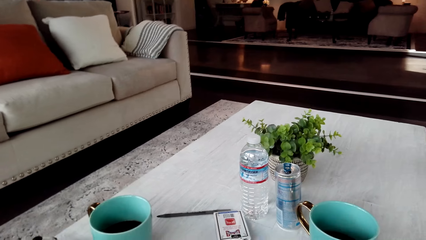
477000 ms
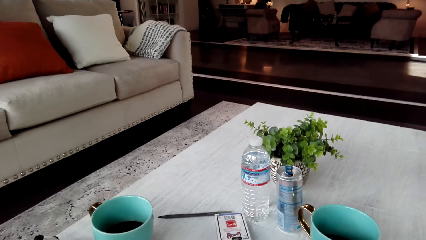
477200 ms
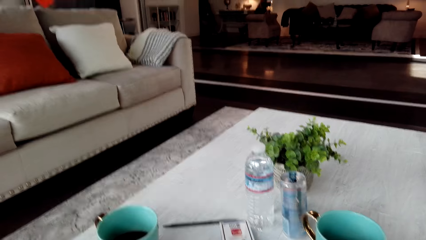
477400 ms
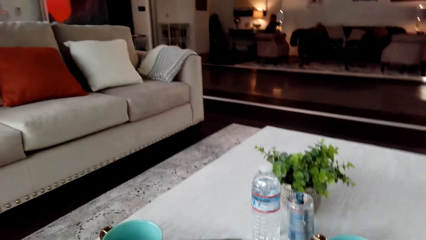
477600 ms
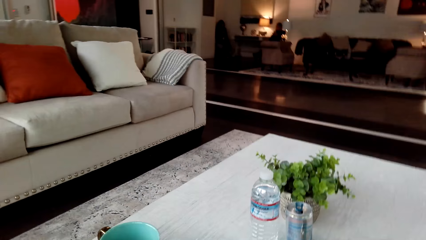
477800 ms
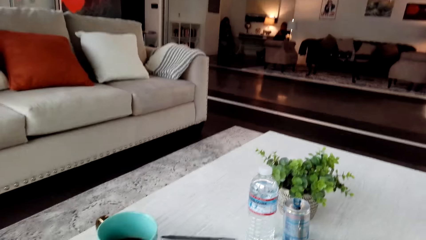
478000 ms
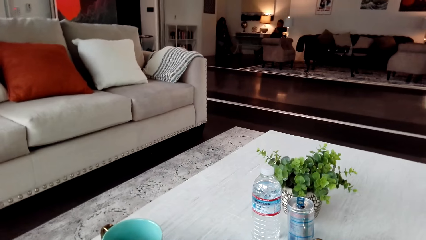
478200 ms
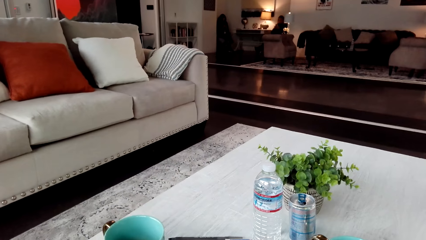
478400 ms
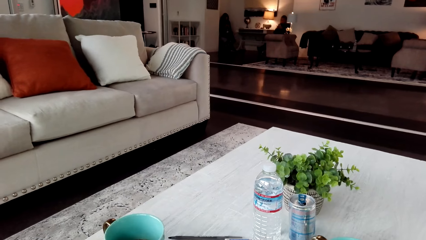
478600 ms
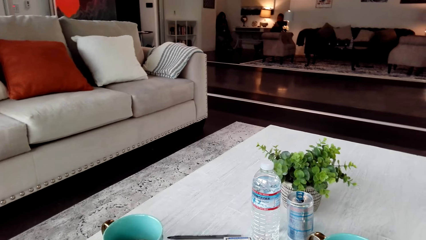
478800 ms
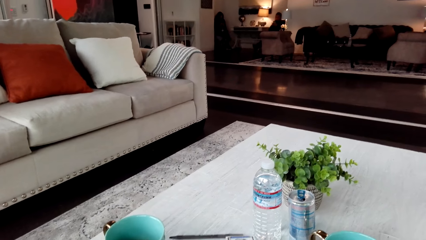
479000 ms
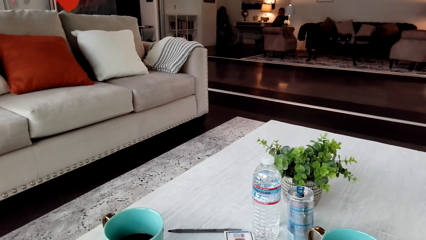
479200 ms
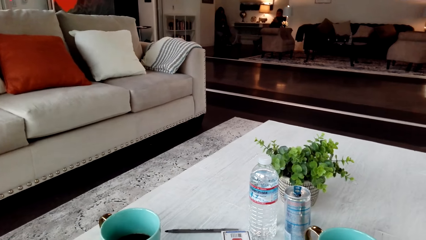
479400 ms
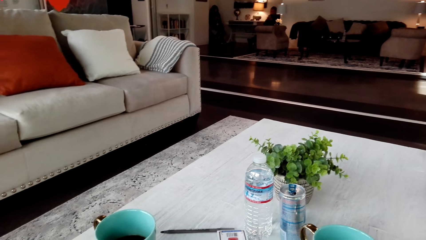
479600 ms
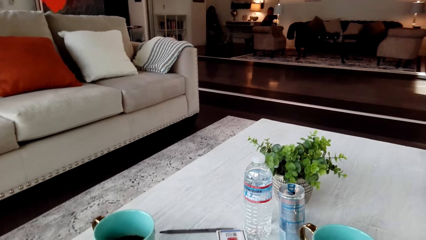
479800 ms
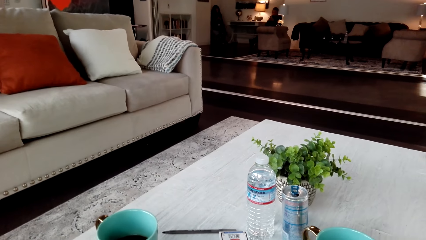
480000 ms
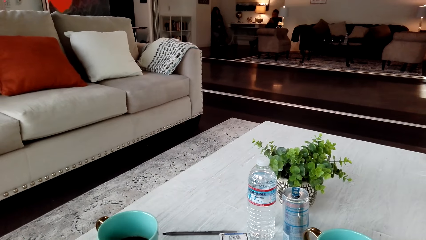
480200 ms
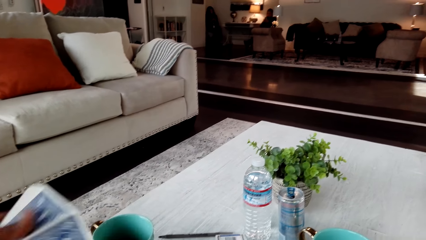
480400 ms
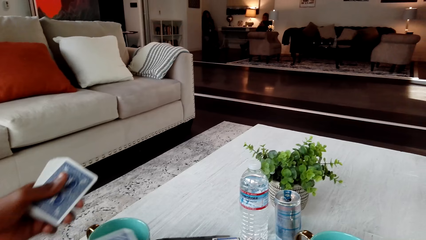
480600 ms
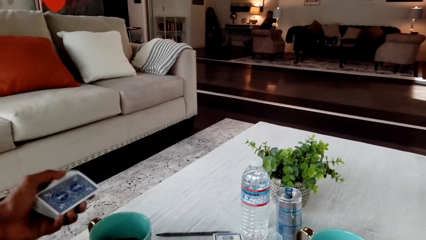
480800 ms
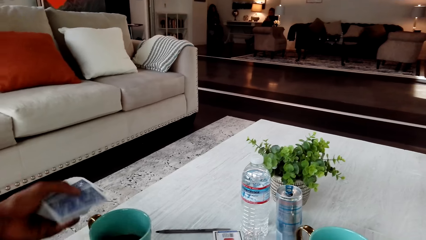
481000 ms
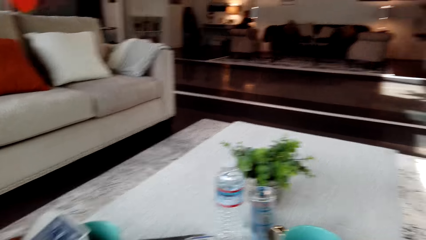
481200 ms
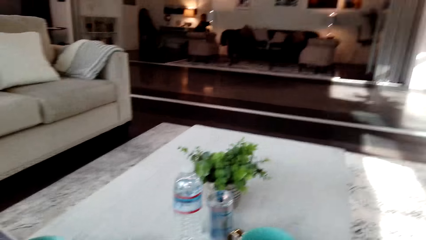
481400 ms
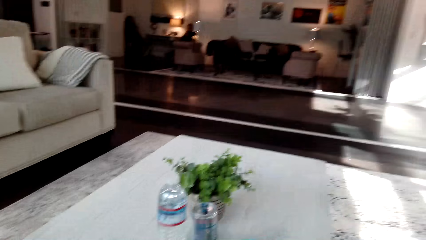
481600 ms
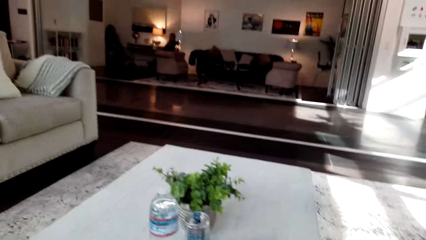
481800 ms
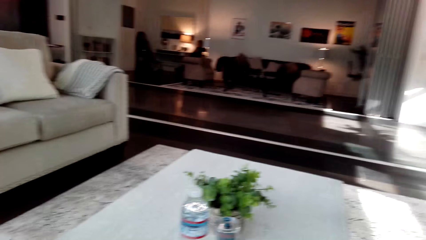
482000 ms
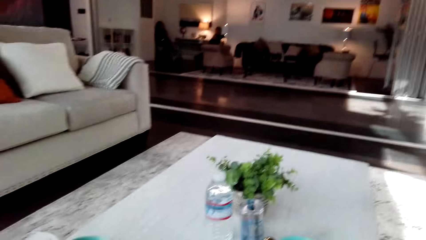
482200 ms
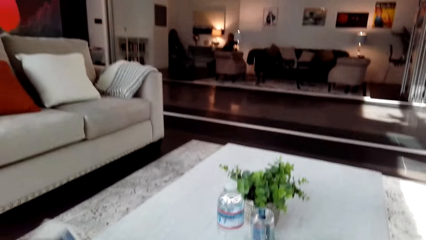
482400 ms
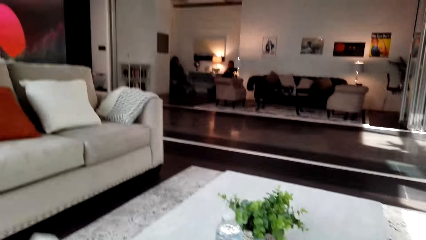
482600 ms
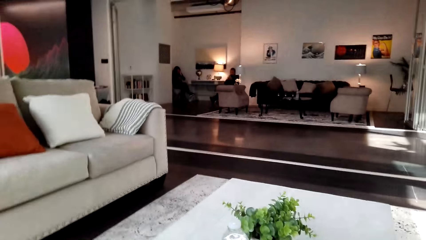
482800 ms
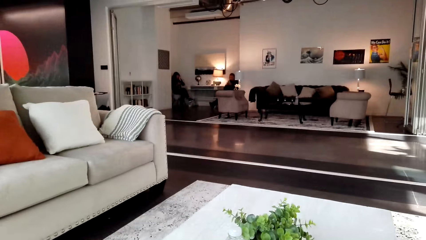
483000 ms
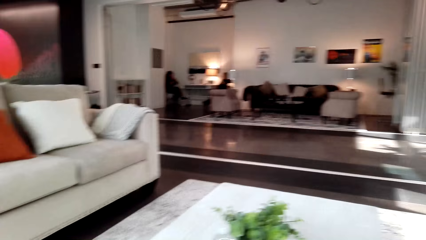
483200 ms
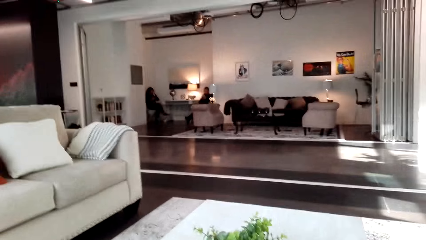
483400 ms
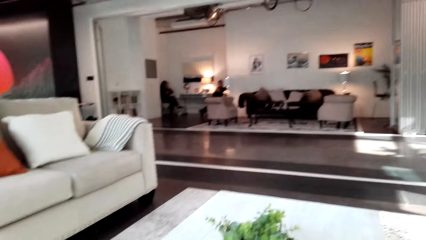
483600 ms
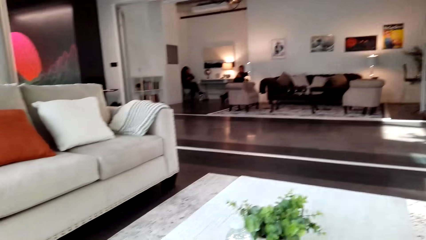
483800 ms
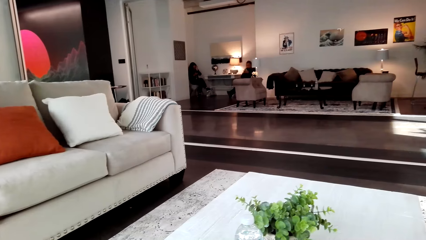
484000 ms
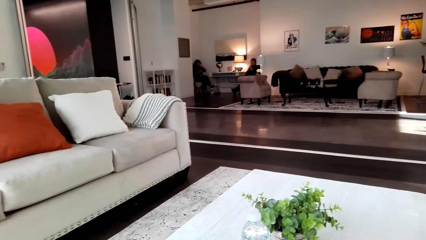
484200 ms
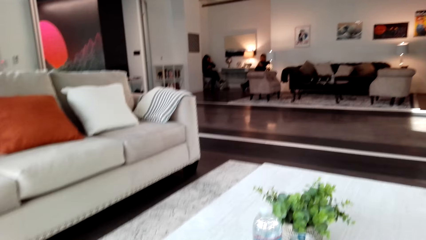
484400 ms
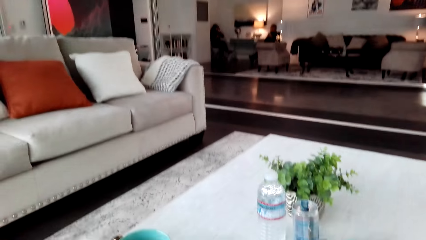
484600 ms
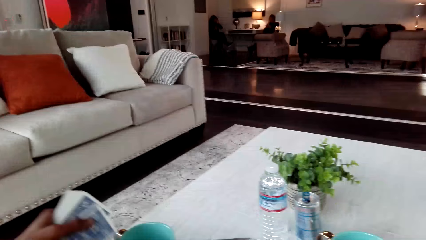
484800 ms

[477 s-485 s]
A man flips the cards. The camera wearer is looking on her phone.

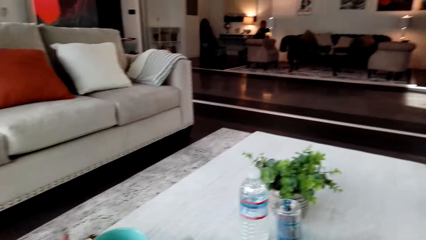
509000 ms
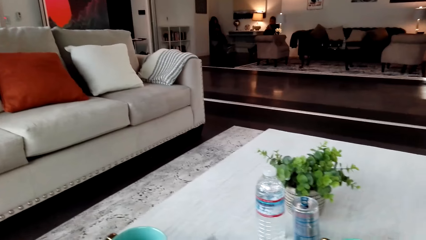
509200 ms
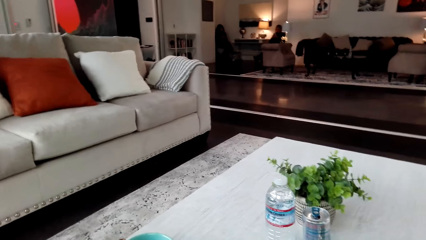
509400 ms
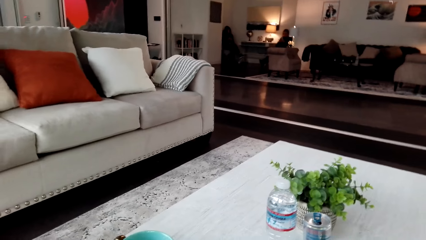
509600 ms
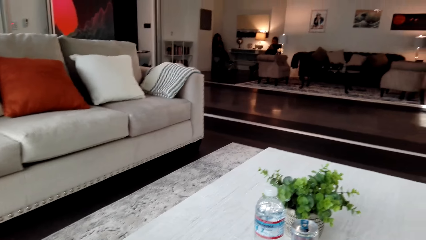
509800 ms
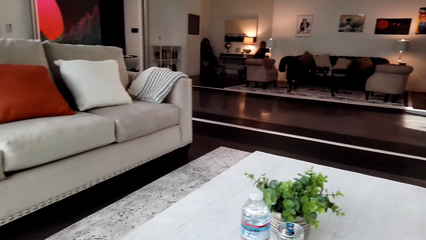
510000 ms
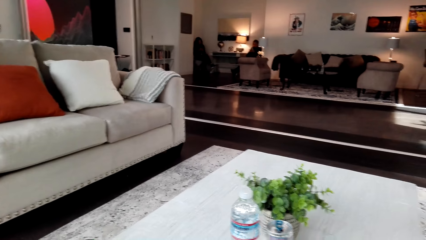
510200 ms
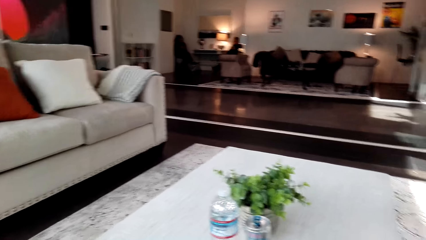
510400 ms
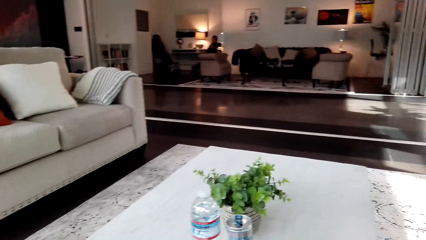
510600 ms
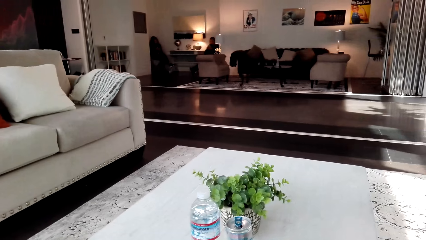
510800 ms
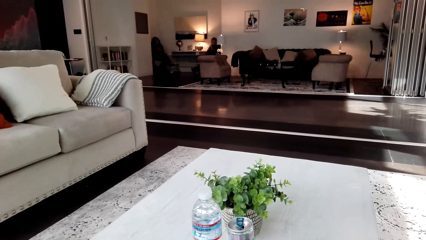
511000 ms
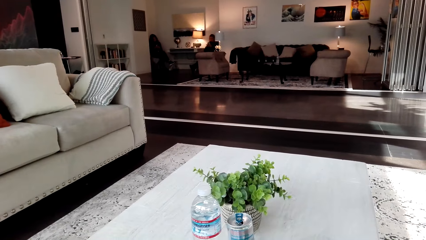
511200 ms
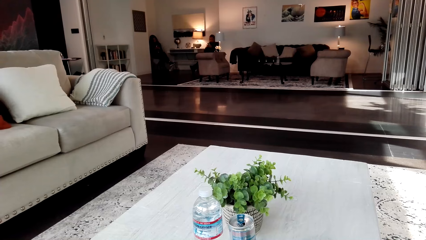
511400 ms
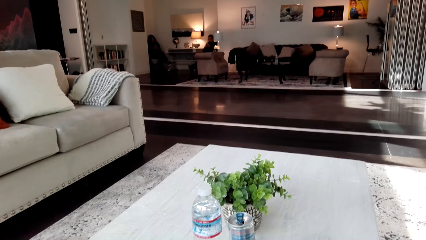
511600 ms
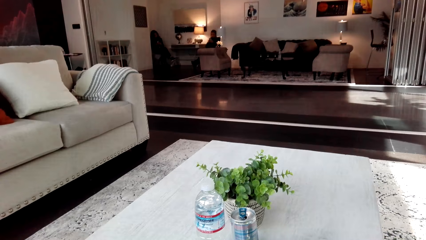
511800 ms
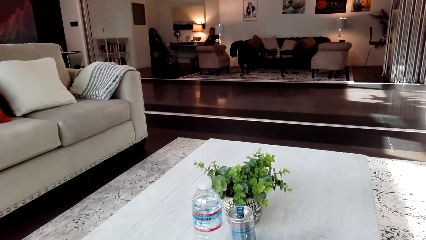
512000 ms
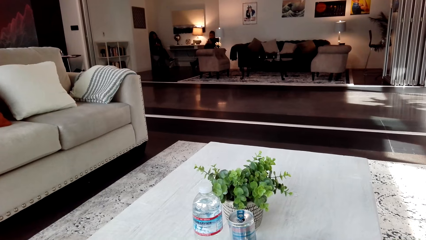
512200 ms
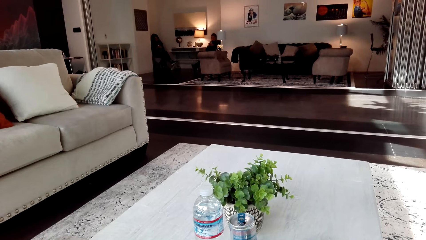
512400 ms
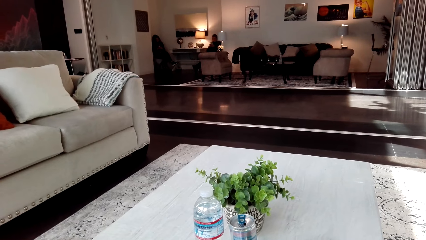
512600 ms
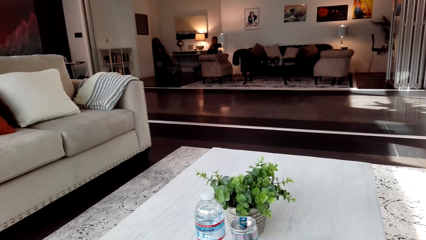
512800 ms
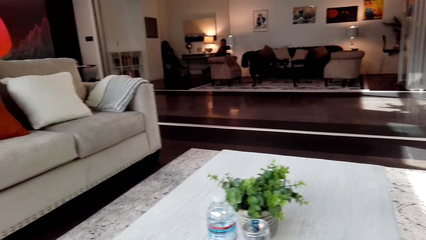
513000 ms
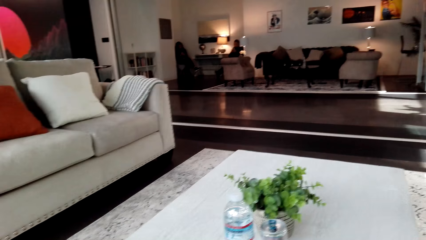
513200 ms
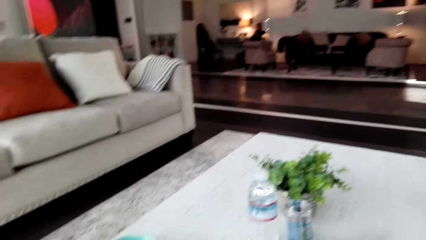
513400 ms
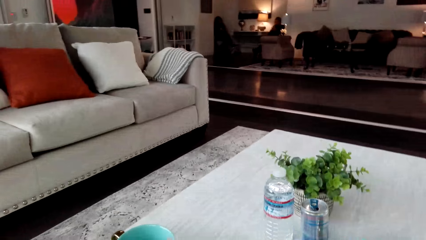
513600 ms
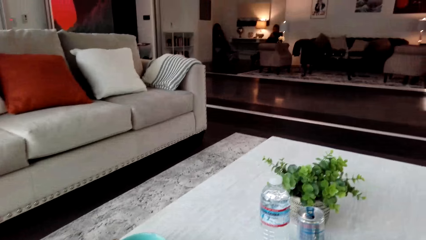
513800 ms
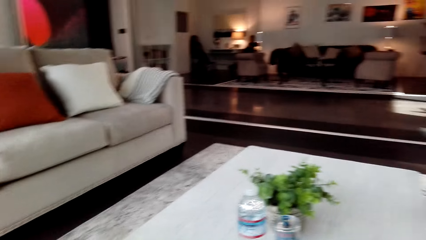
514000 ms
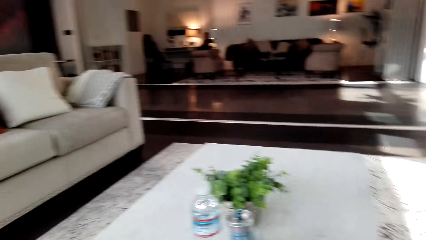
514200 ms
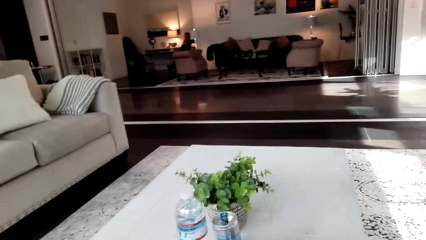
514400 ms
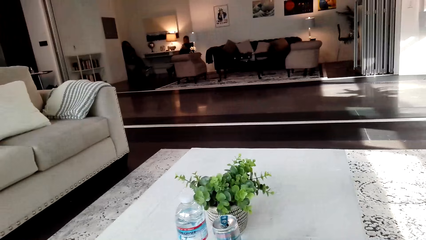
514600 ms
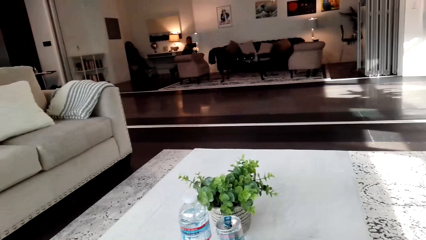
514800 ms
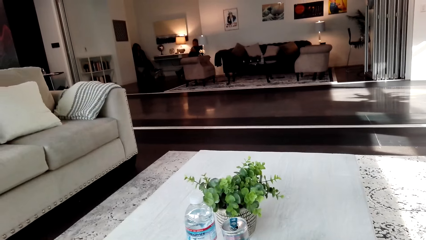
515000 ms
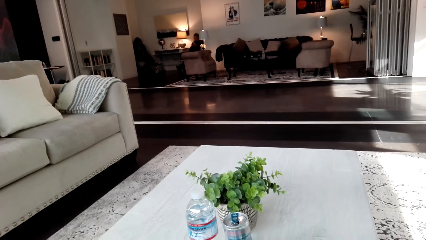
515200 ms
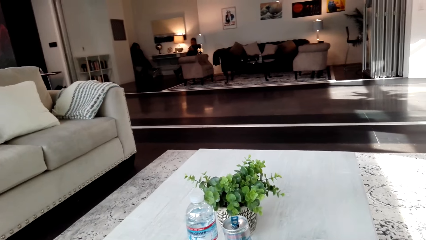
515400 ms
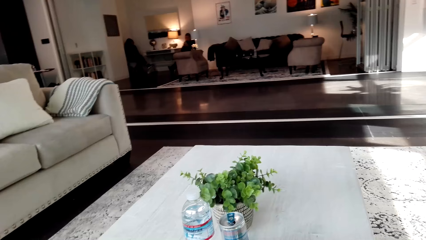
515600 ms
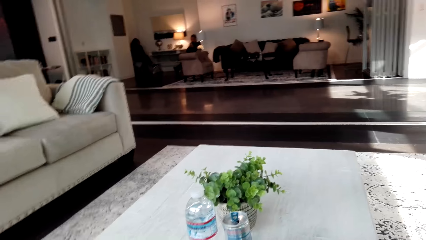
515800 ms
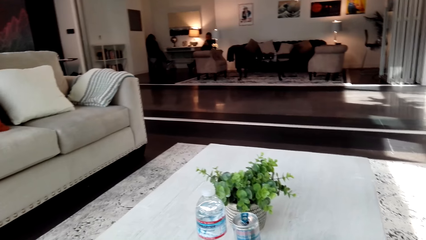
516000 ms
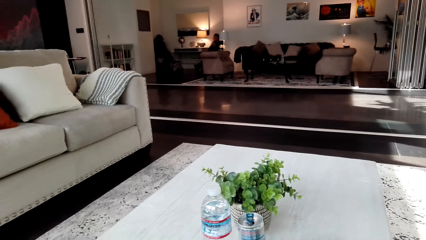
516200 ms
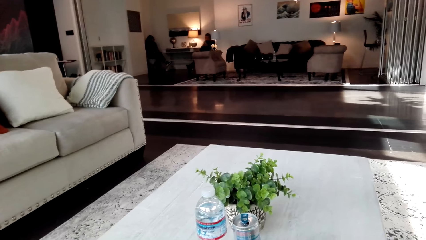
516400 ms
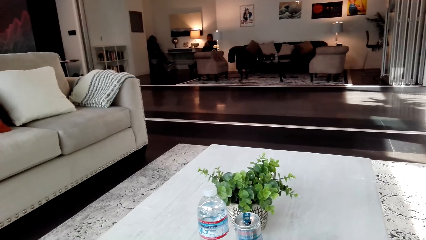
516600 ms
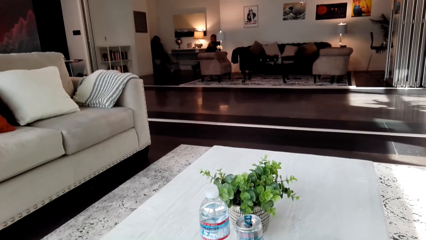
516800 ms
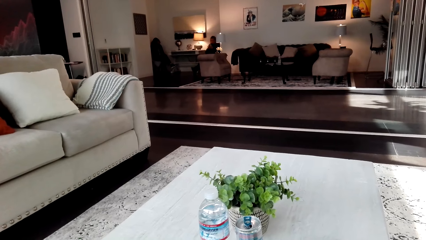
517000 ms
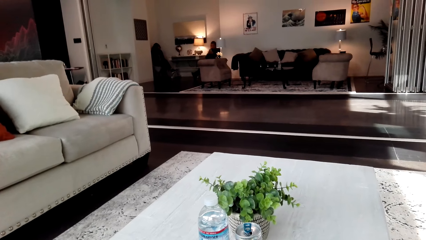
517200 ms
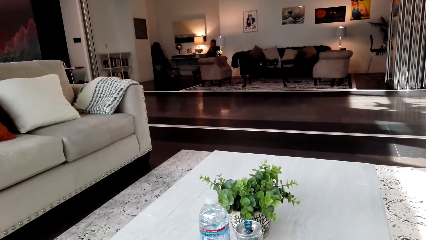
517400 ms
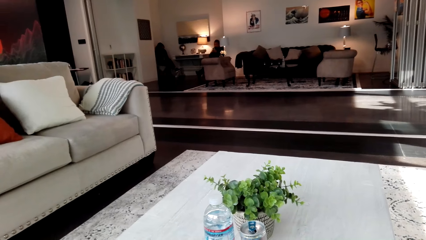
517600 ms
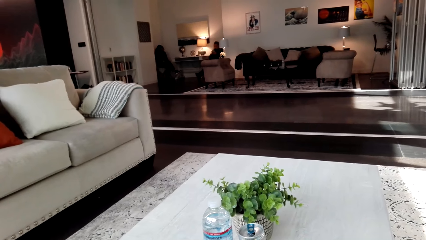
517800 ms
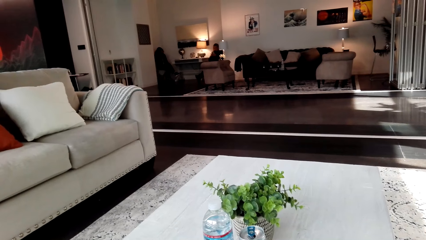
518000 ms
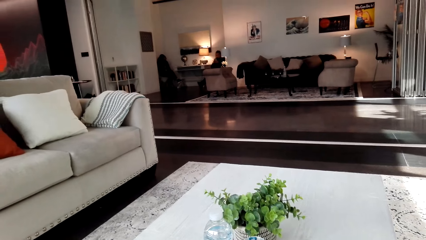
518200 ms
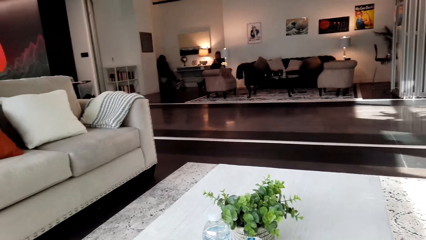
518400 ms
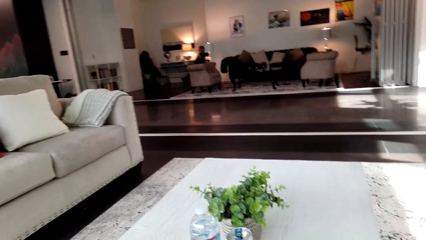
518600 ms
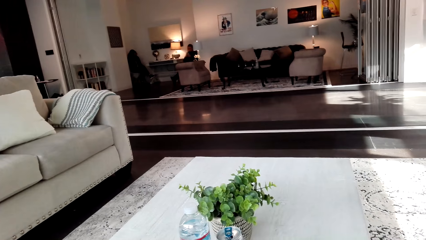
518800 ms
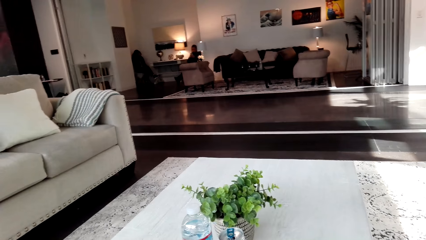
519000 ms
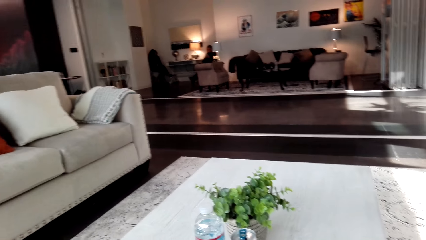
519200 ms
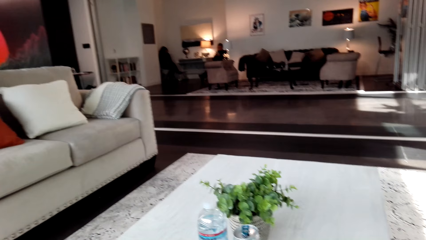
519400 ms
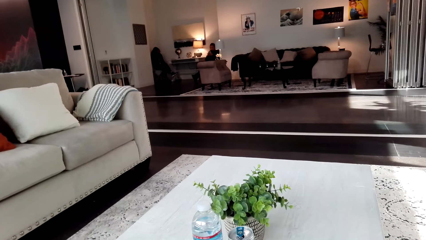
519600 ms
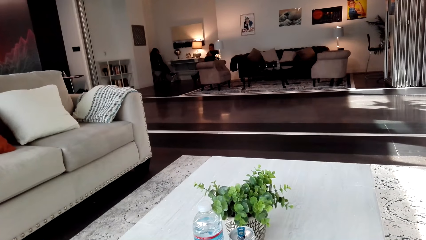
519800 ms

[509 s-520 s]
The camera wearer looks around. They are picking cards.
